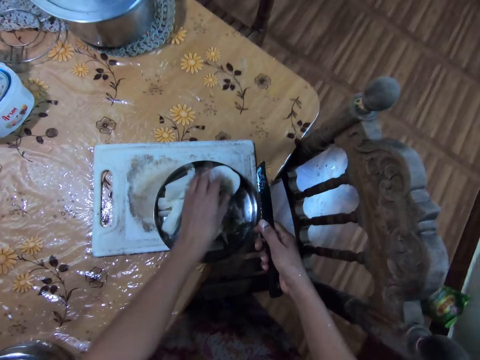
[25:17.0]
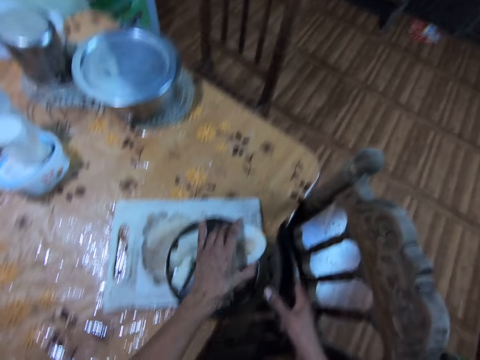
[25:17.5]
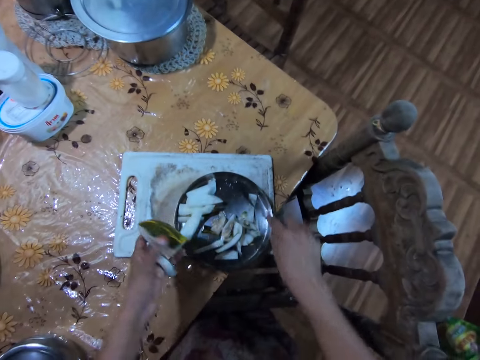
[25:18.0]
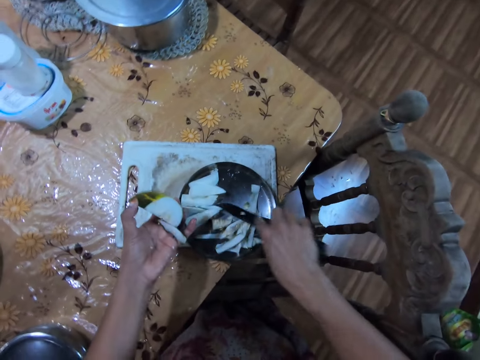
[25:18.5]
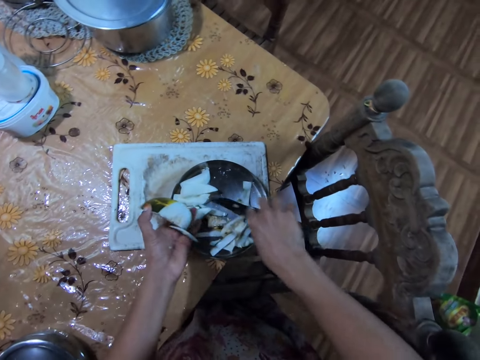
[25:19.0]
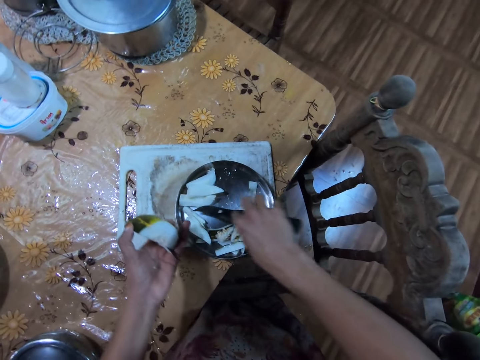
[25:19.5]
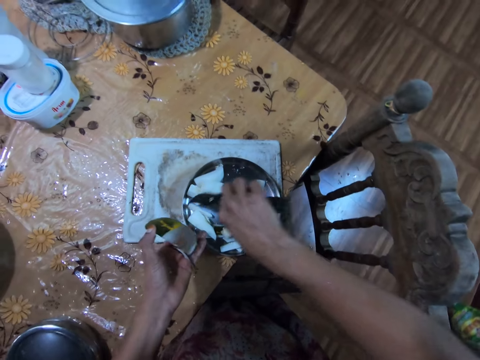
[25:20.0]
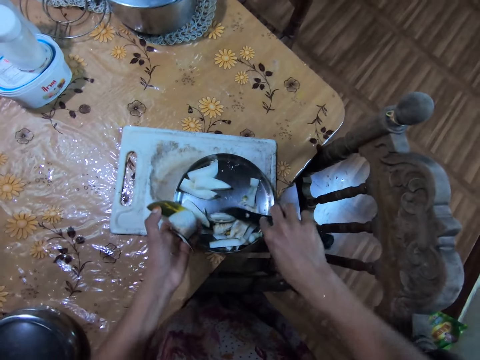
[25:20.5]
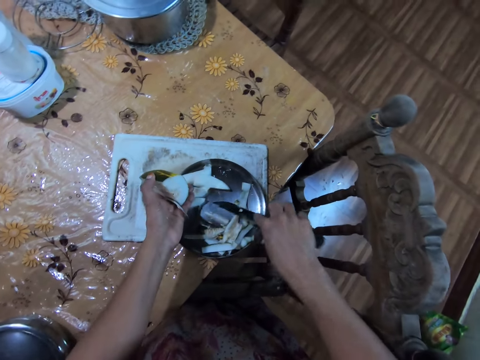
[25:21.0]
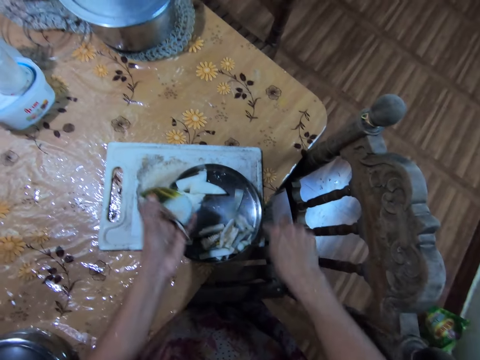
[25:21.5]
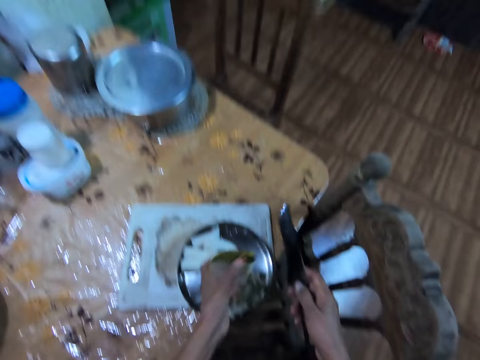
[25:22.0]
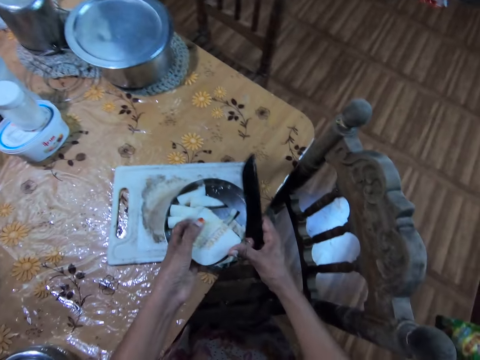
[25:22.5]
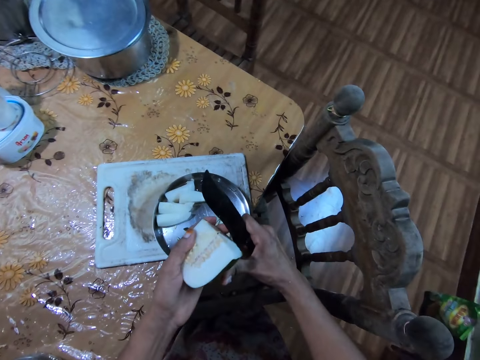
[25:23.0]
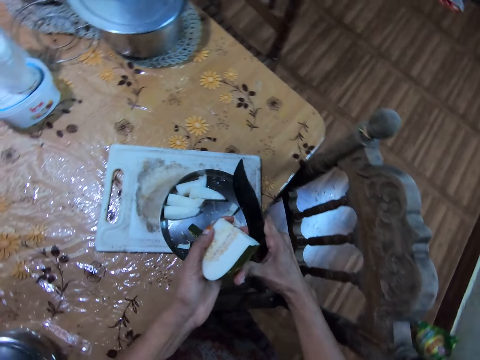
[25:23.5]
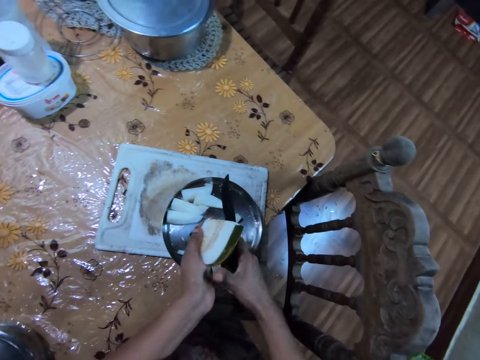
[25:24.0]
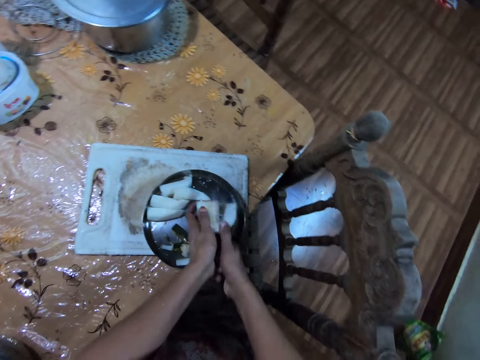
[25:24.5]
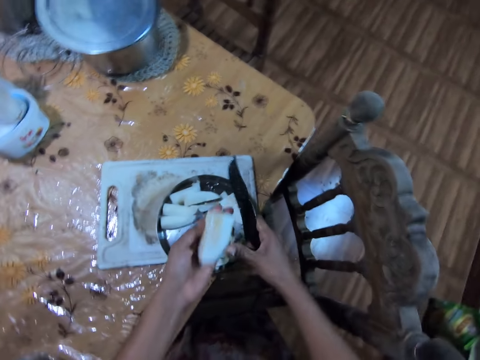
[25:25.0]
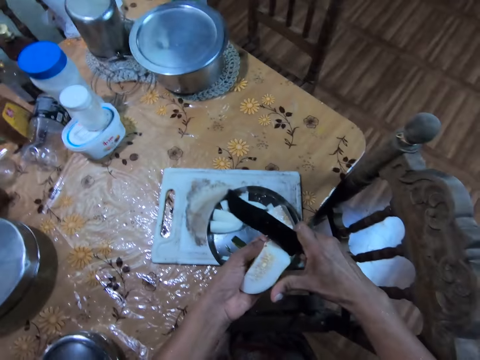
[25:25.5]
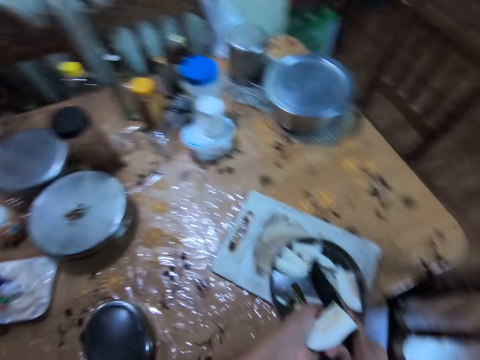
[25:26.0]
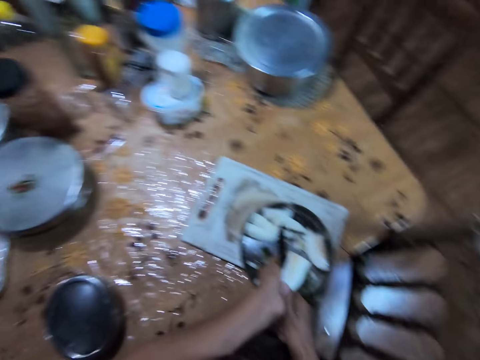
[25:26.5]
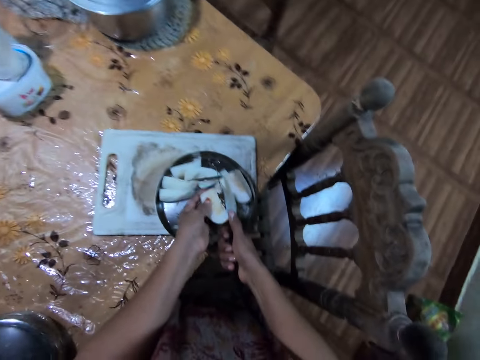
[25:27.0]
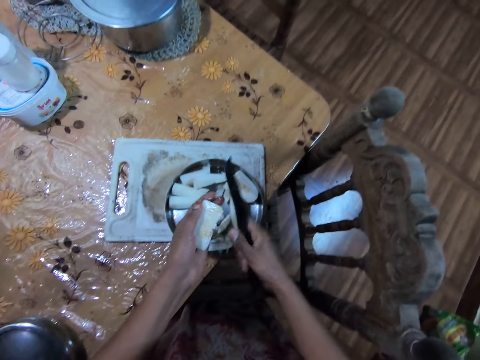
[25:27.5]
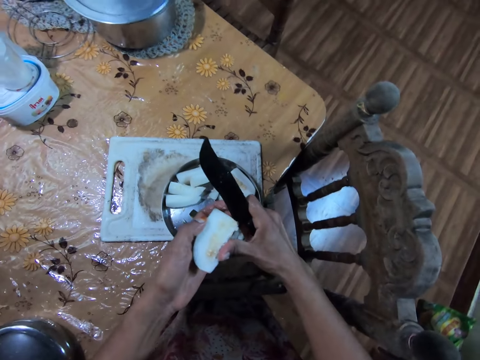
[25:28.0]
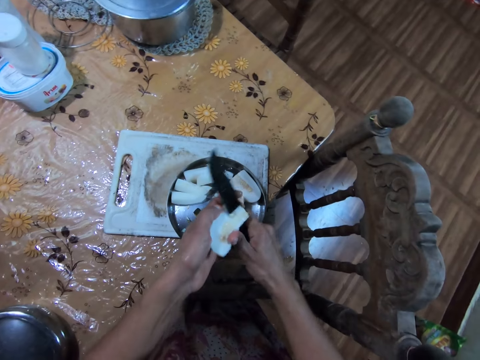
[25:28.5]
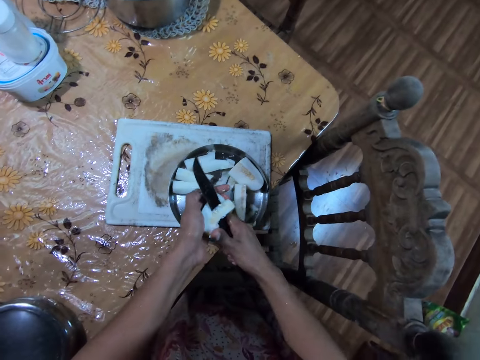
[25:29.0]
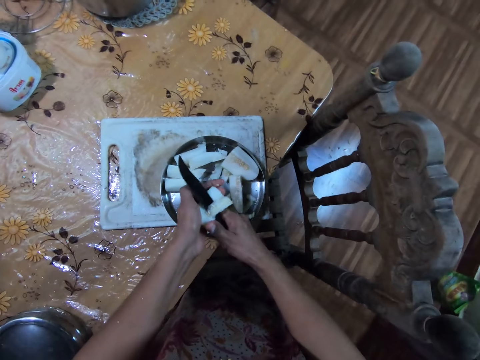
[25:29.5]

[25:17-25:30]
The camera wearer takes the cucumber from the bowl on the chopping board on the dining table with her left hand. She moves the cucumber skins on the bowl on the chopping board on the dining table with the knife in her right hand. She drops a cucumber skin in her left hand into the bowl on the chopping board on the dining table. She cuts the cucumber in her left hand with the knife in her right hand. She moves a cut cucumber on the knife in her right hand into the bowl on the chopping board on the dining table with her right thumb. She cuts the cucumber in her left hand with the knife in her right hand. She moves a cut cucumber on the knife in her right hand into the bowl on the chopping board on the dining table with her right thumb. She cuts the cucumber in her left hand with the knife in her right hand.

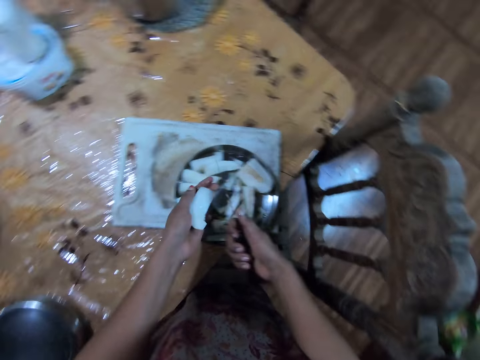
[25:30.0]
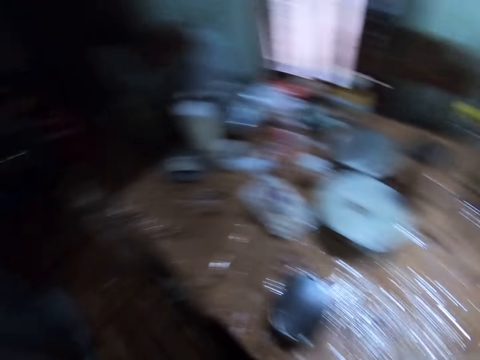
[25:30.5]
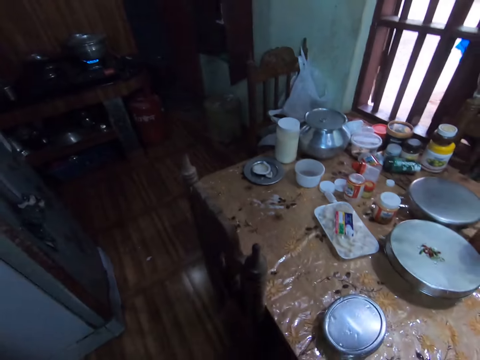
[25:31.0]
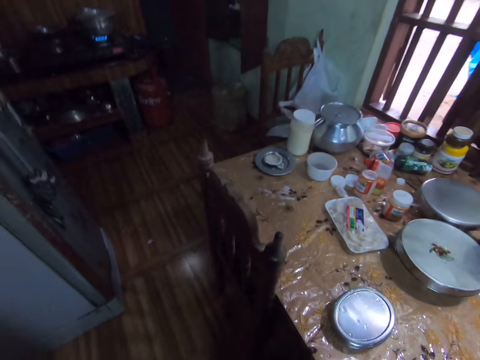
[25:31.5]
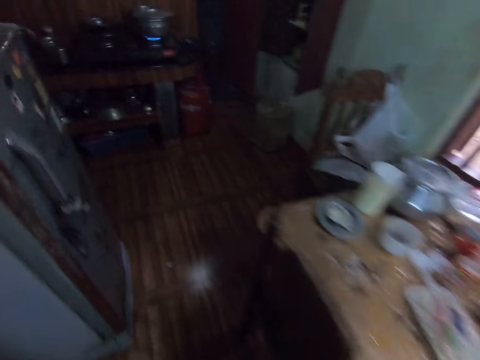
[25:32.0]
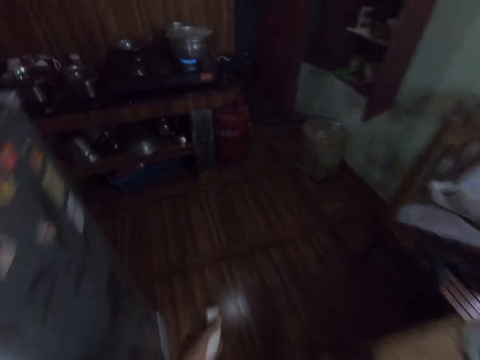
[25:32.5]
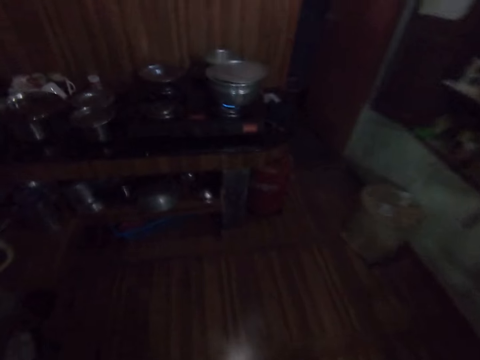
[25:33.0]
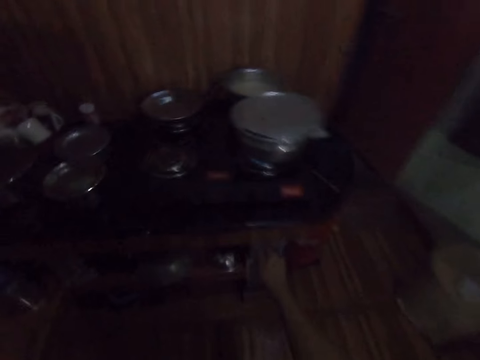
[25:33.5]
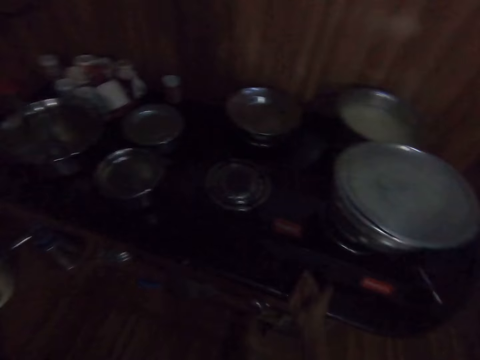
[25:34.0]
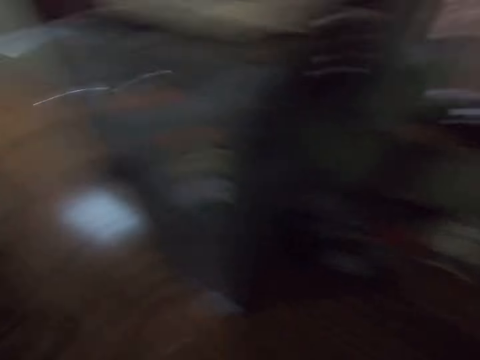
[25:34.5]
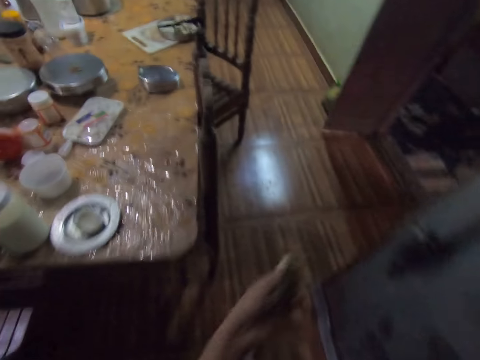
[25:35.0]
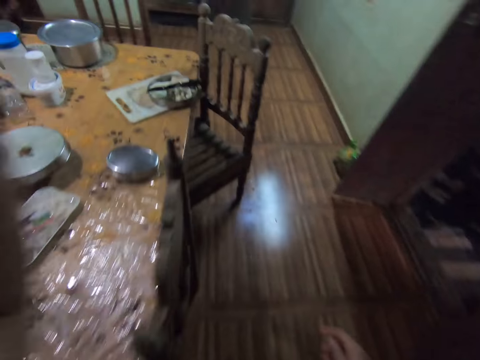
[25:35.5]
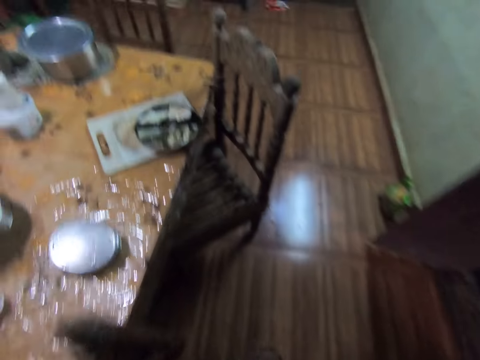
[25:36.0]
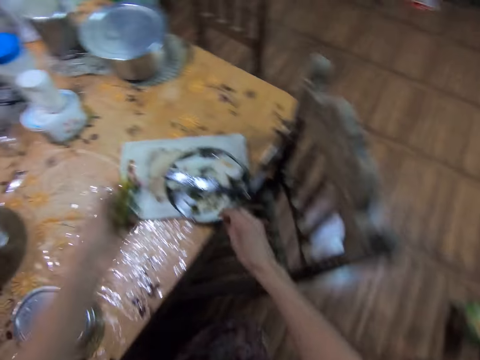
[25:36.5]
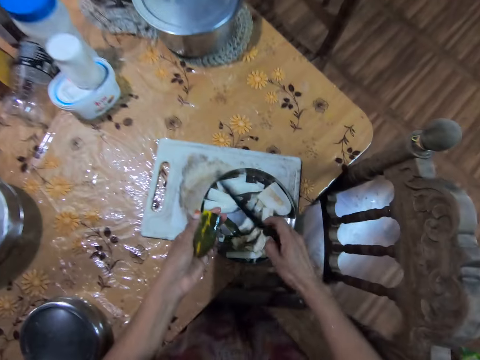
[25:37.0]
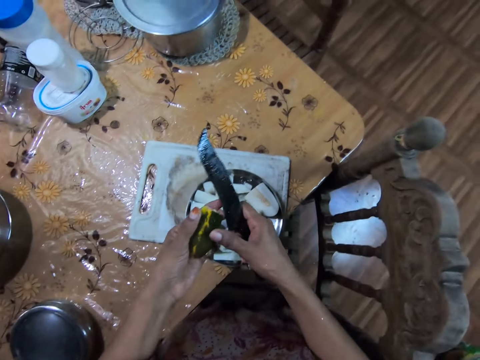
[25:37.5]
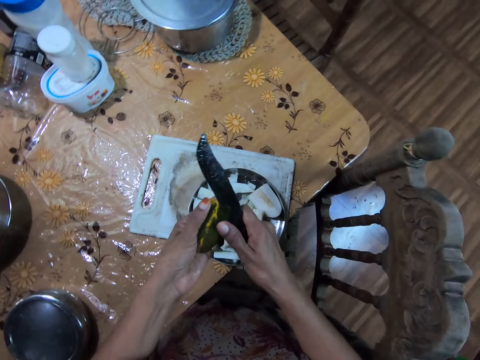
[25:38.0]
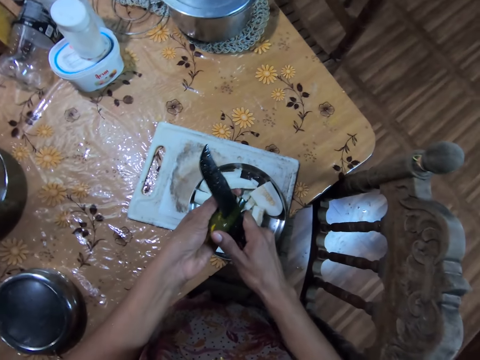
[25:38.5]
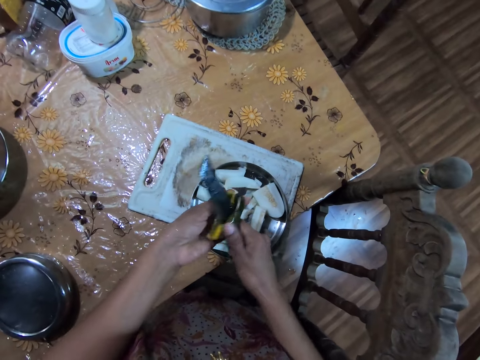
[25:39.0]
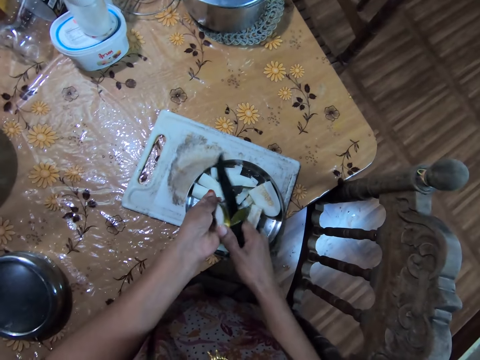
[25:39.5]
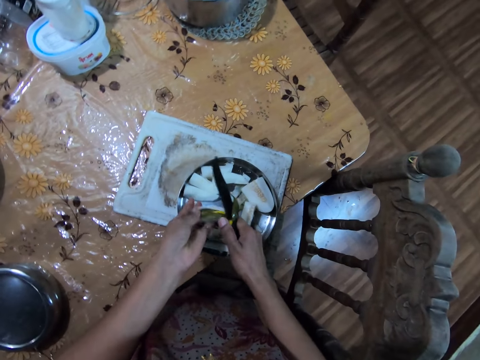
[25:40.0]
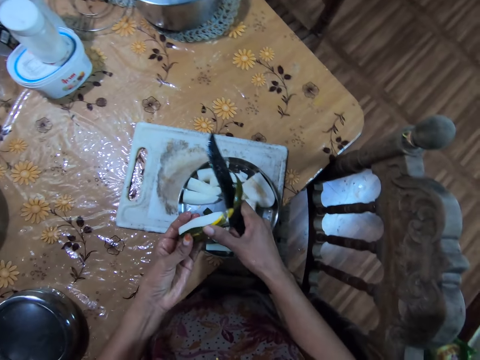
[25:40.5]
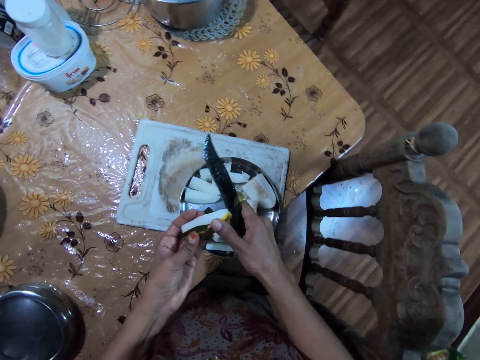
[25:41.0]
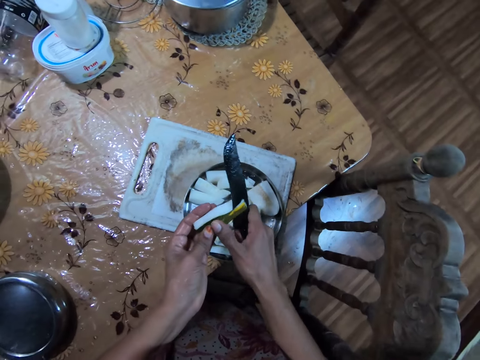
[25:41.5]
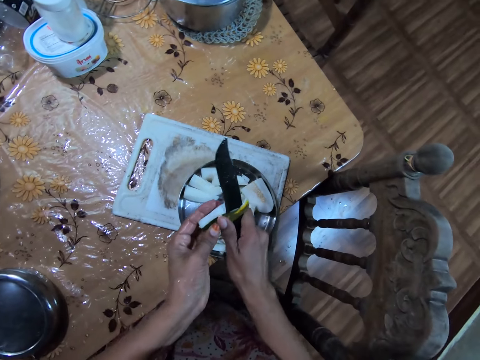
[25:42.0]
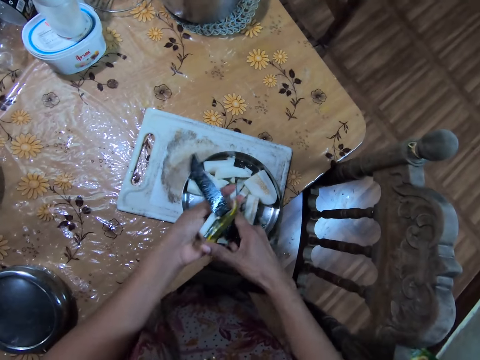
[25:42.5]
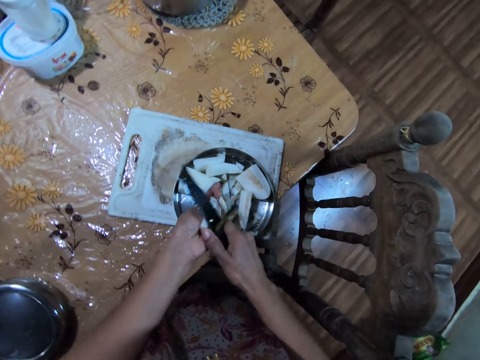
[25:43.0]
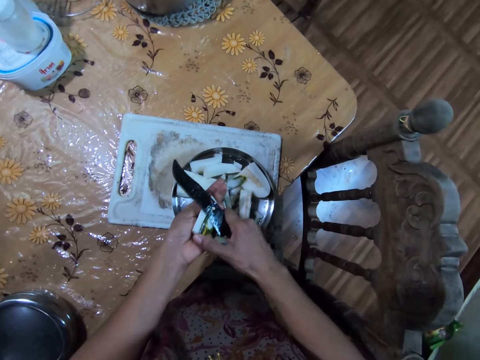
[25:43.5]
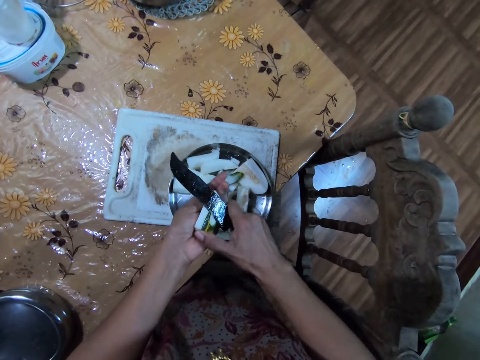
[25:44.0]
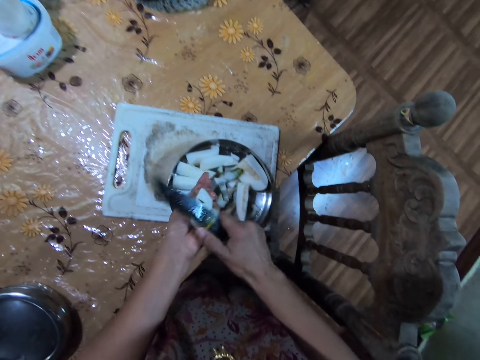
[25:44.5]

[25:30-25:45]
The camera wearer moves a cut cucumber on the knife in her right hand into the bowl on the chopping board on the dining table with her right thumb. She walks in the house to the gas cooker. She turns a knob on the gas cooker with her right hand. She walks in the house towards the dining table. She takes the knife from the bowl on the chopping board on the dining table with her right hand. She skins the cucumber in her left hand with the knife in her right hand.
